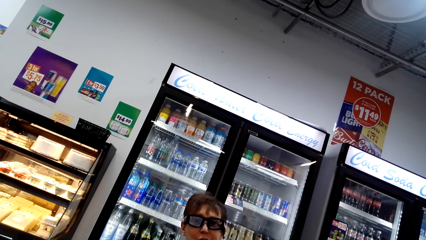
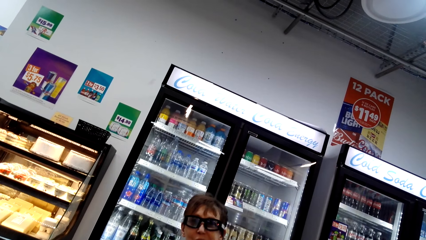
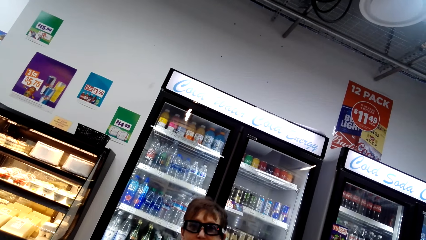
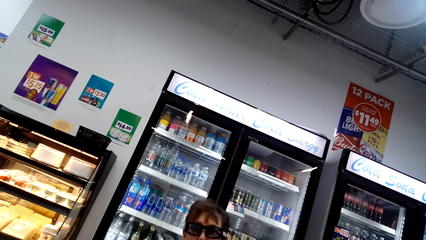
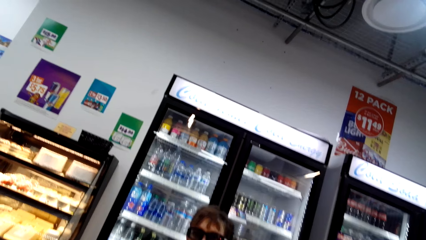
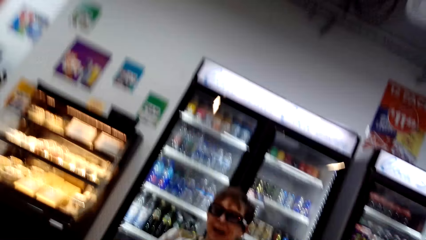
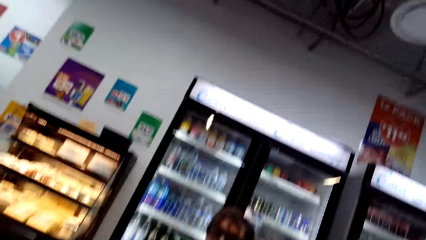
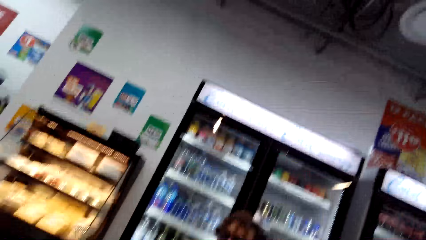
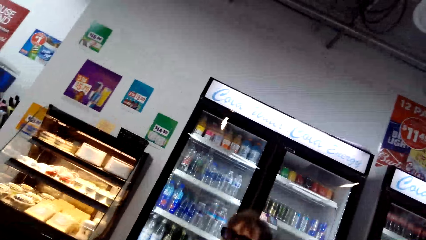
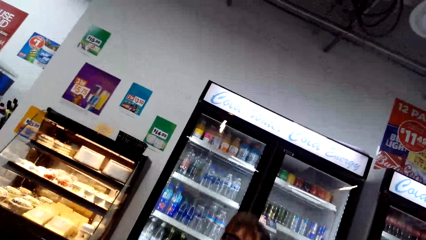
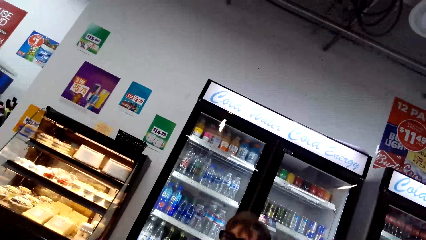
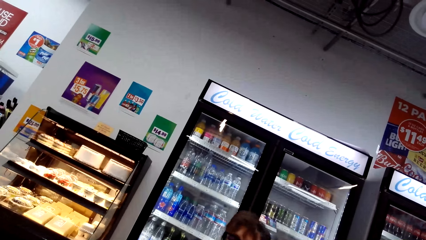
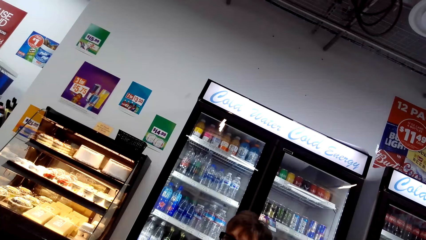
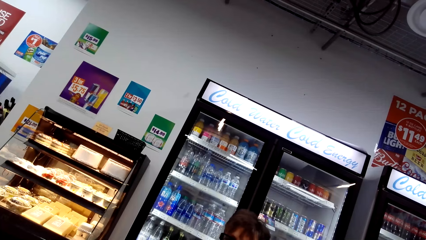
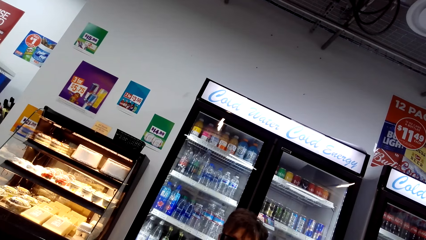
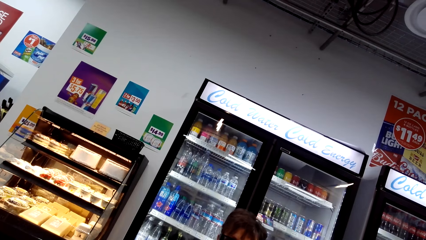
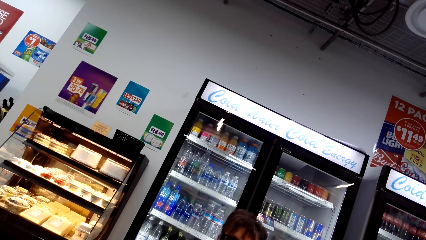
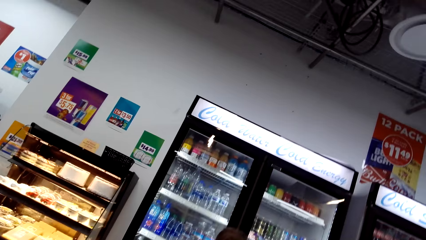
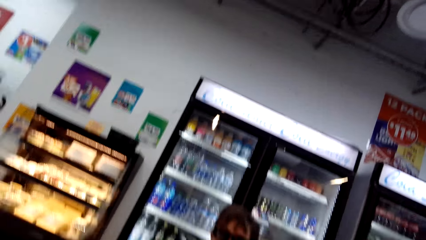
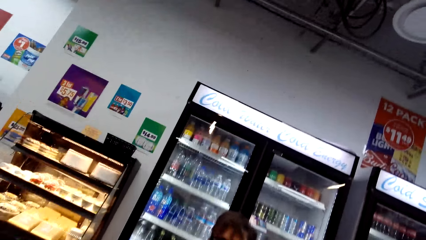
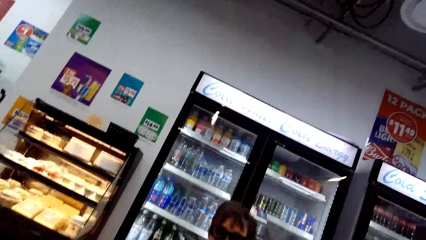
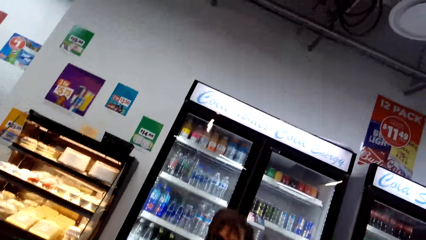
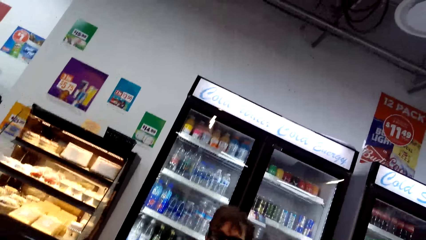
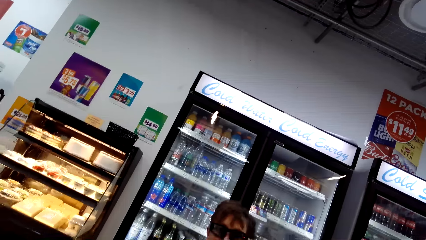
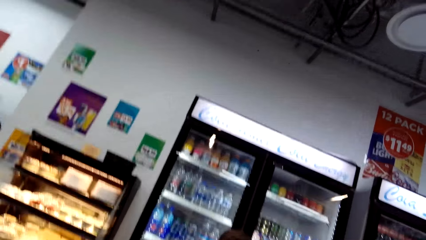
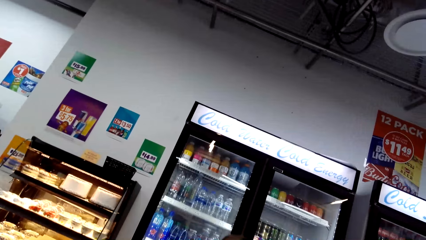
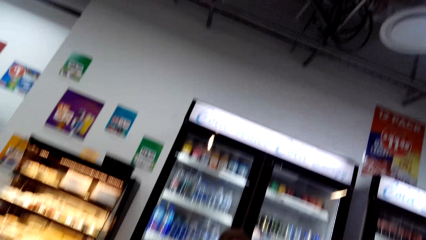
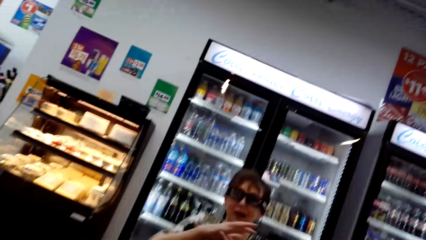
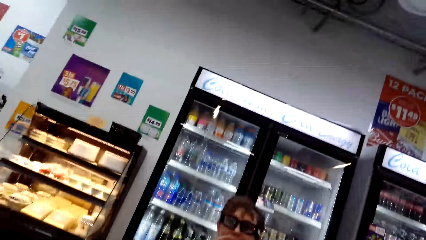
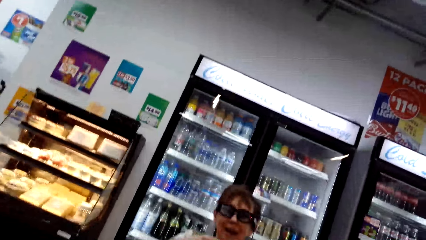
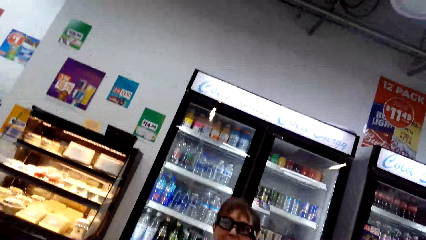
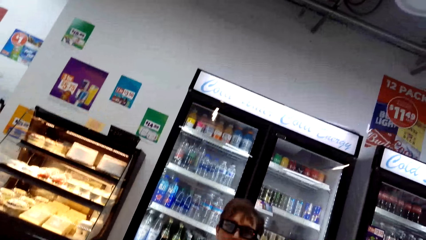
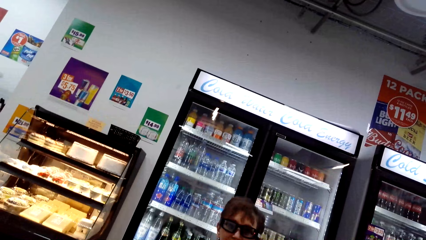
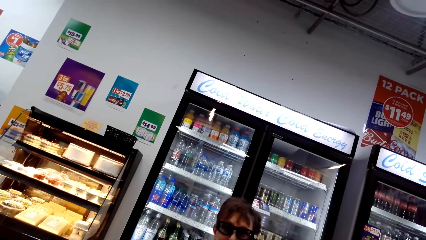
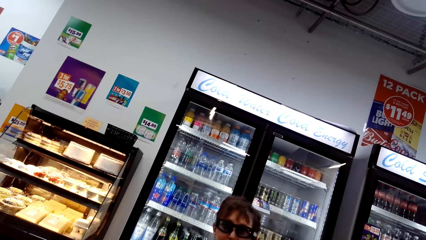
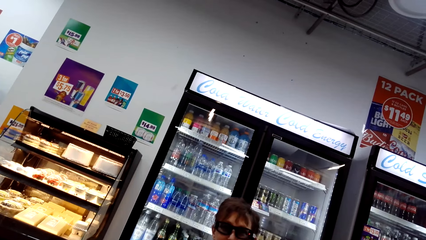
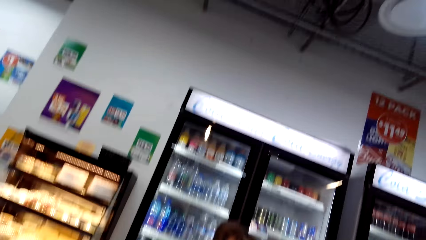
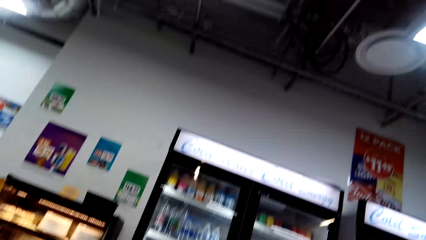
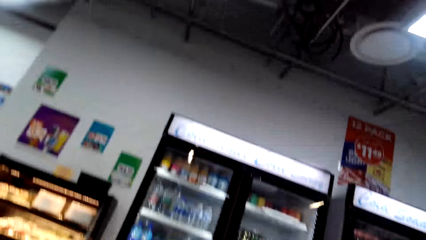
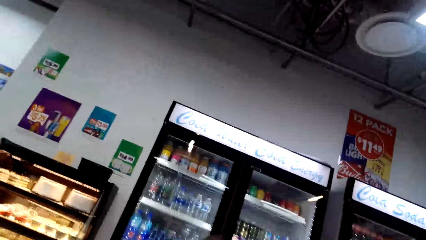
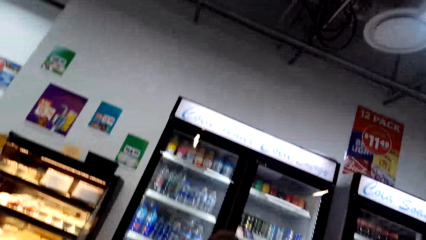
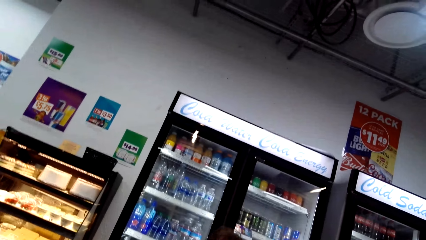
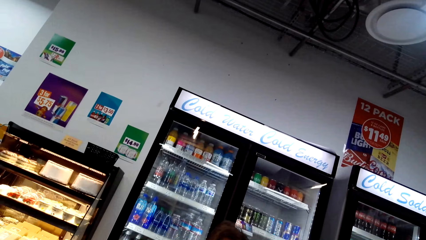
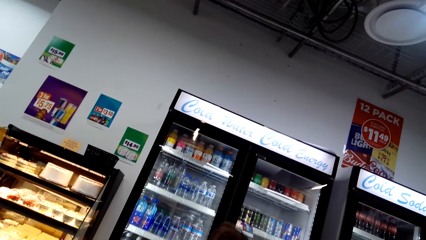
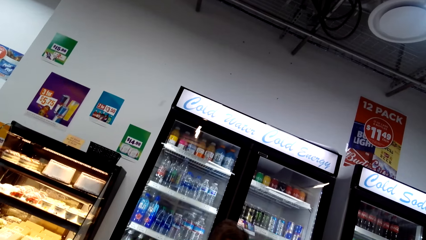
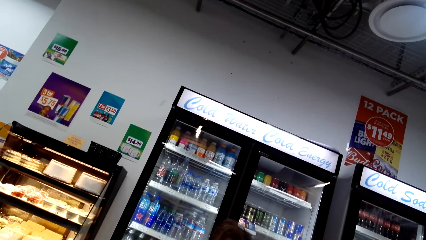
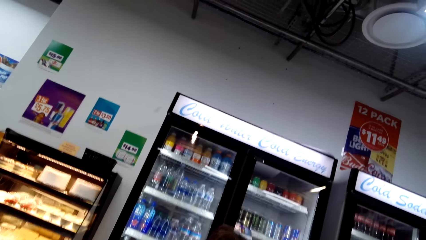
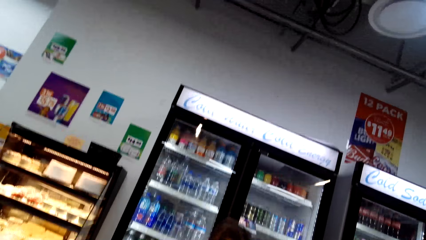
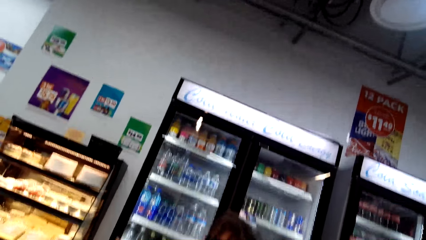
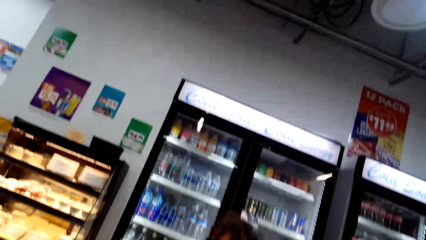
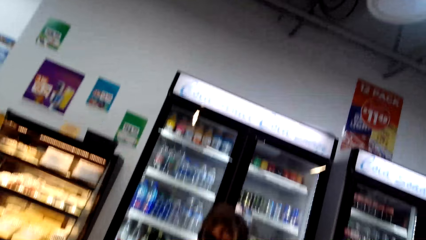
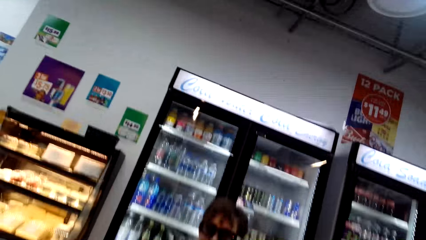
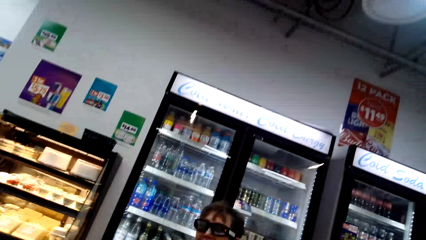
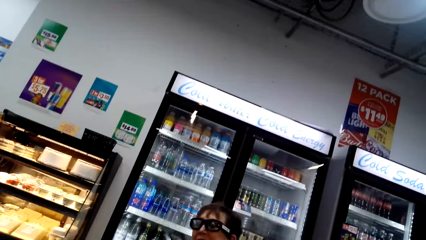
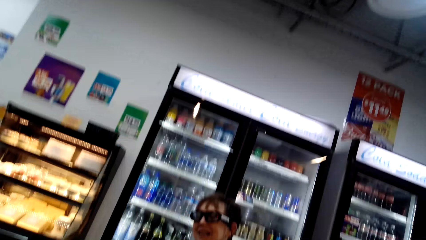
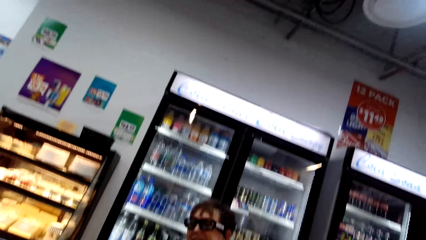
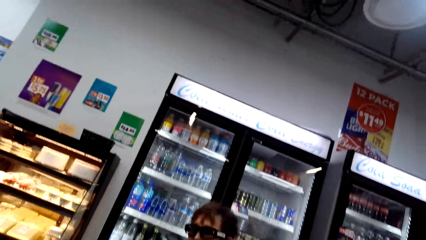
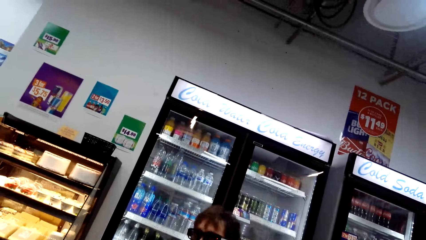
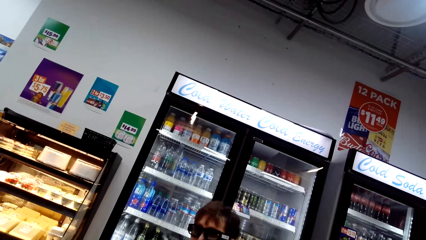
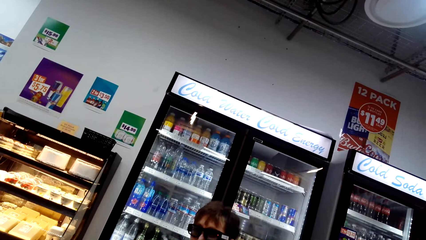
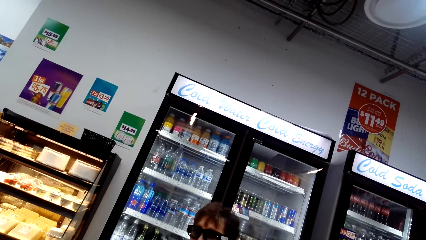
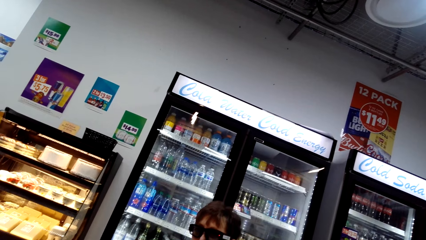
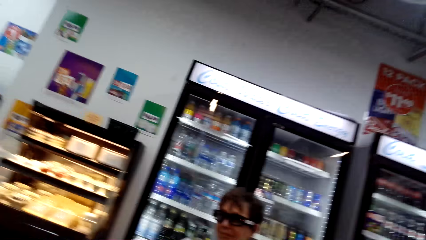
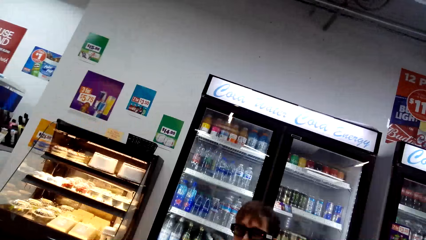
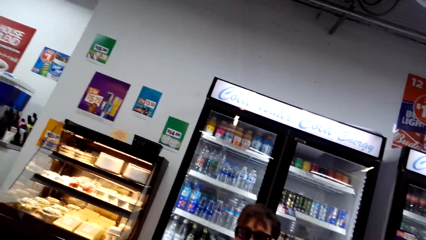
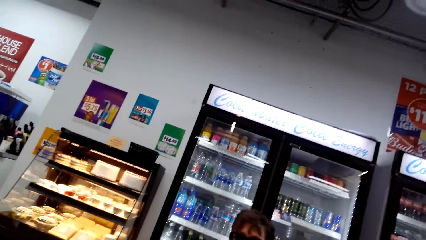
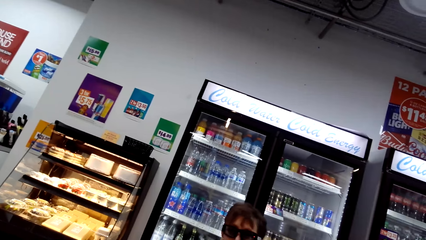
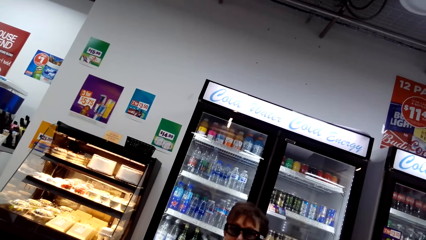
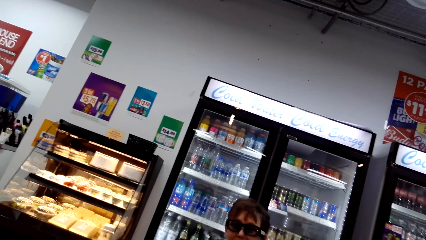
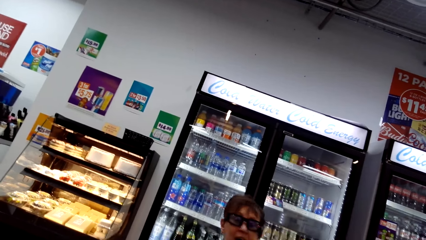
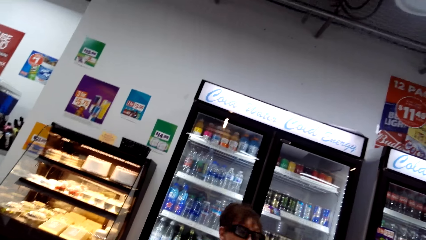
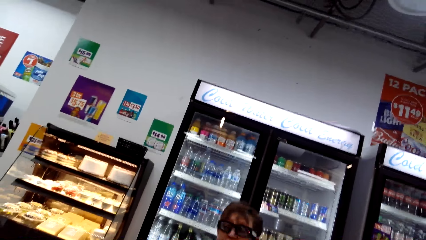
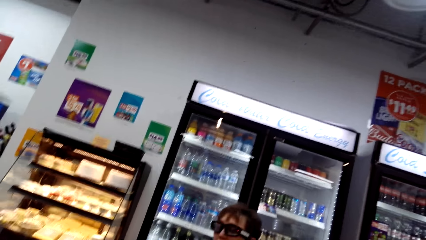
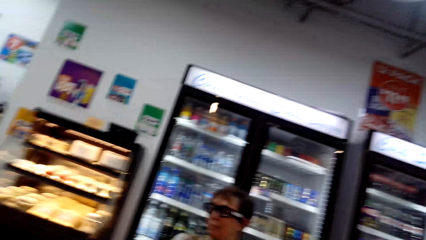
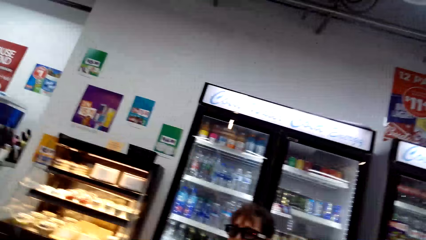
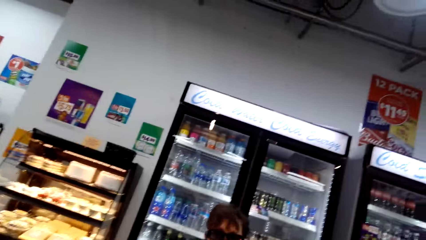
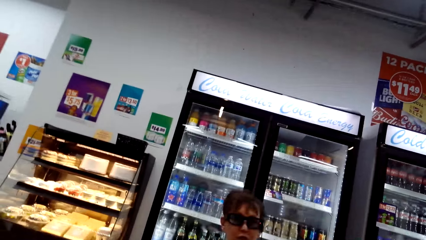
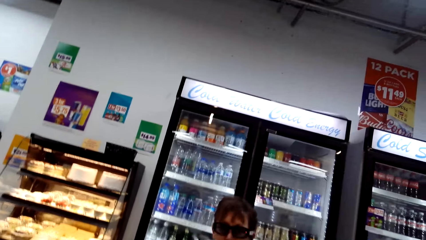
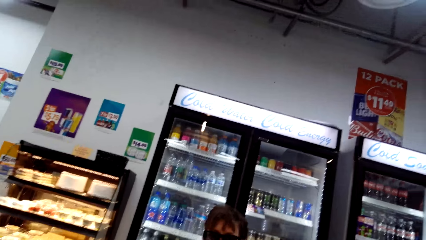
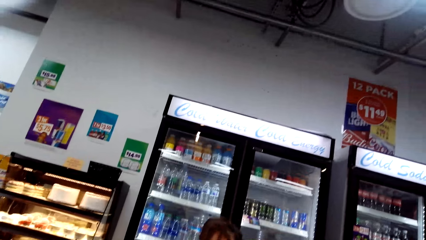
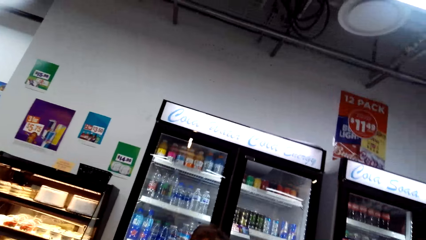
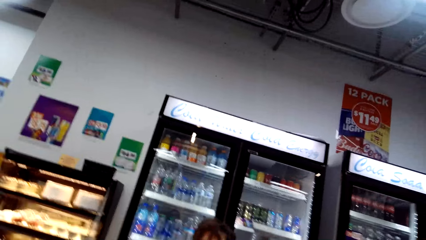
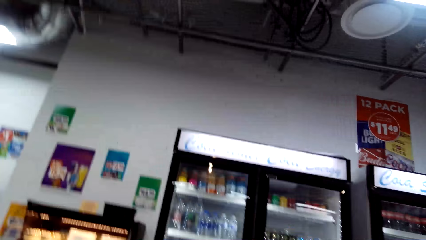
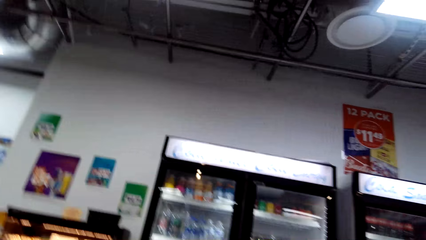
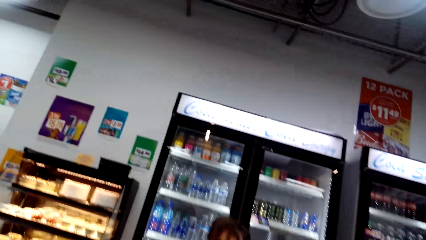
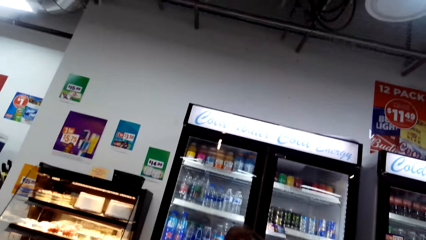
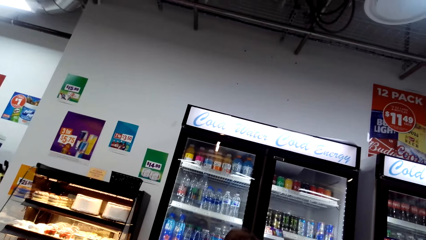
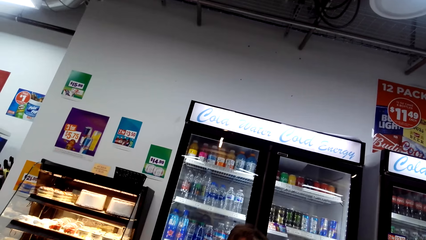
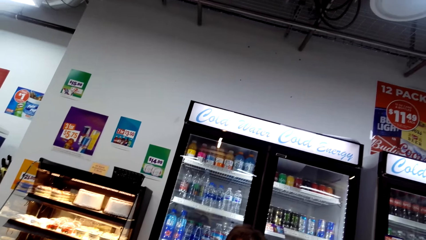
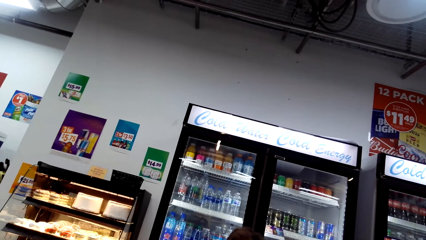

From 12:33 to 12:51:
The camera wearer talks.
